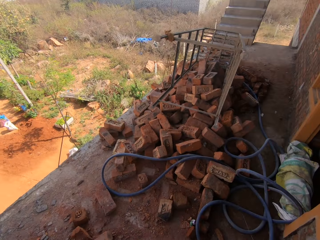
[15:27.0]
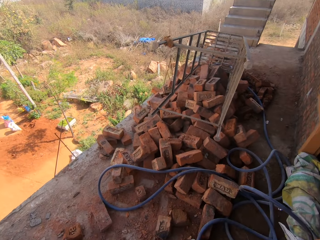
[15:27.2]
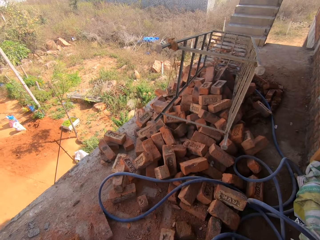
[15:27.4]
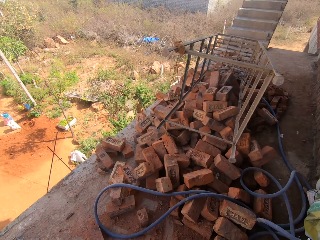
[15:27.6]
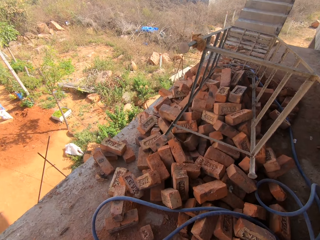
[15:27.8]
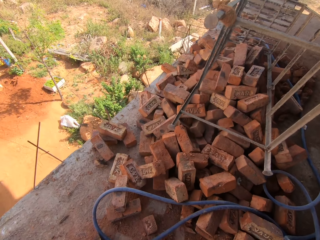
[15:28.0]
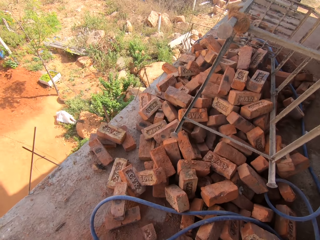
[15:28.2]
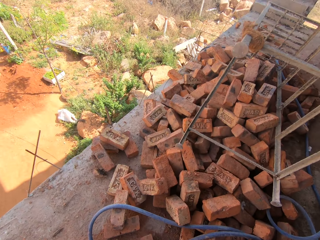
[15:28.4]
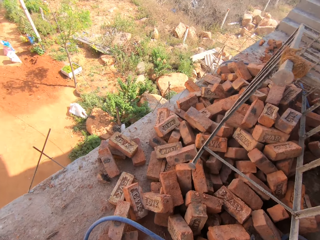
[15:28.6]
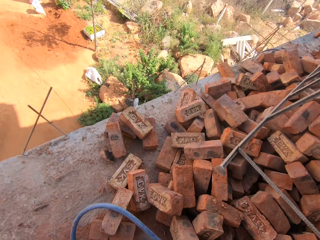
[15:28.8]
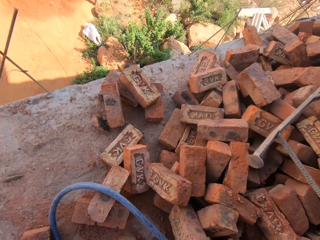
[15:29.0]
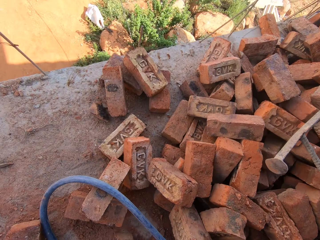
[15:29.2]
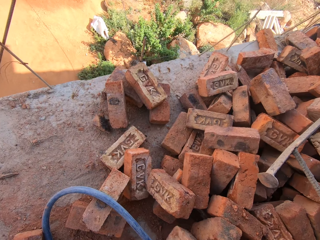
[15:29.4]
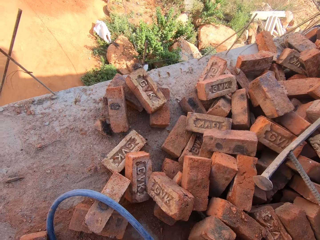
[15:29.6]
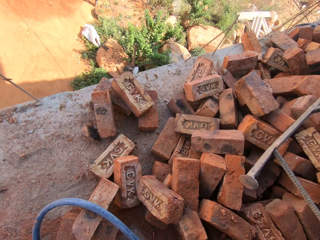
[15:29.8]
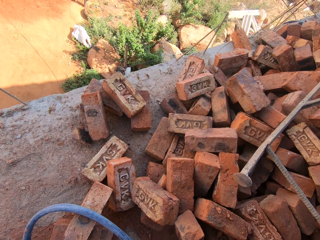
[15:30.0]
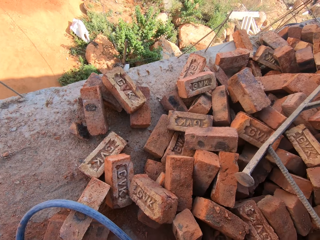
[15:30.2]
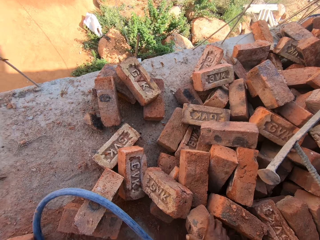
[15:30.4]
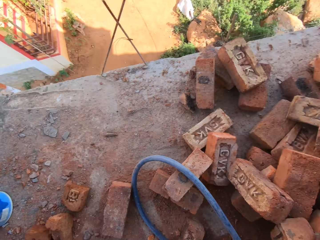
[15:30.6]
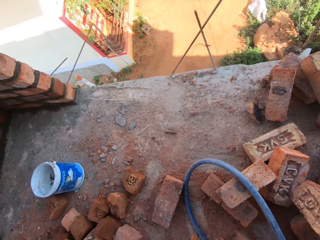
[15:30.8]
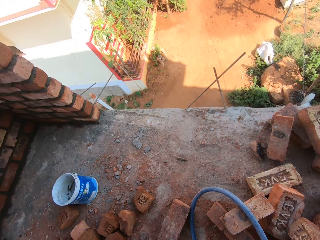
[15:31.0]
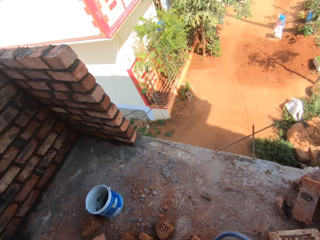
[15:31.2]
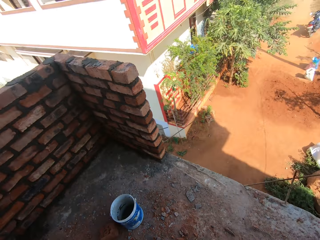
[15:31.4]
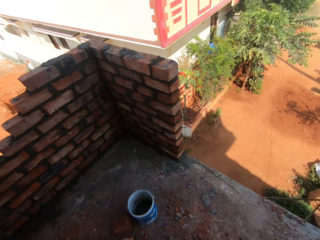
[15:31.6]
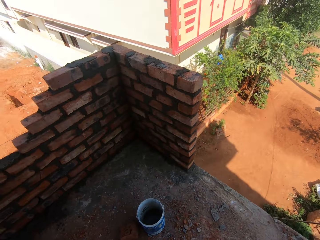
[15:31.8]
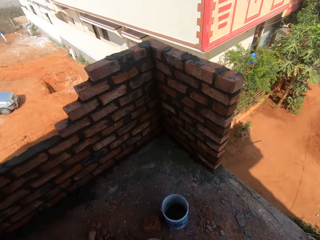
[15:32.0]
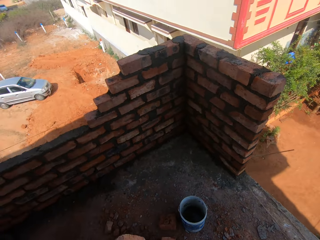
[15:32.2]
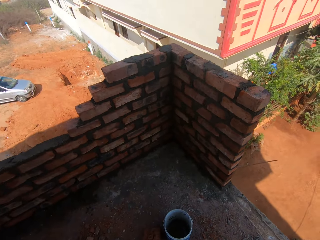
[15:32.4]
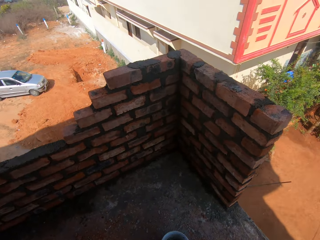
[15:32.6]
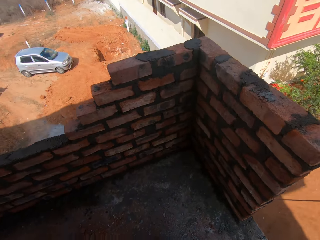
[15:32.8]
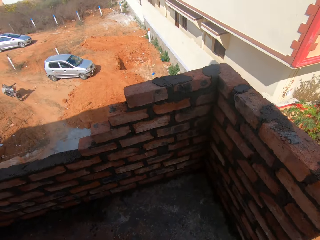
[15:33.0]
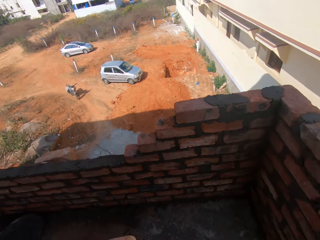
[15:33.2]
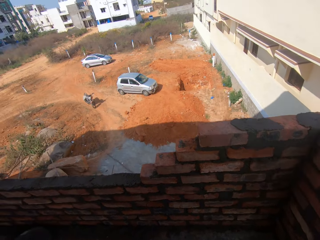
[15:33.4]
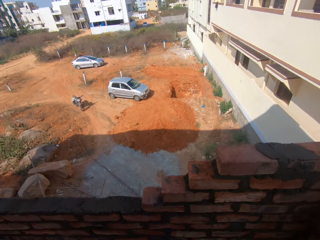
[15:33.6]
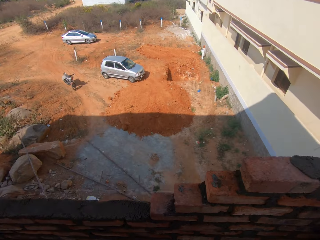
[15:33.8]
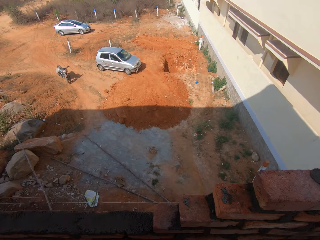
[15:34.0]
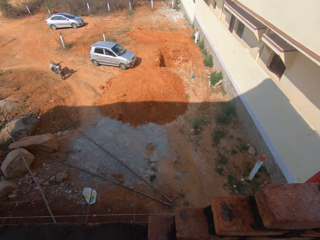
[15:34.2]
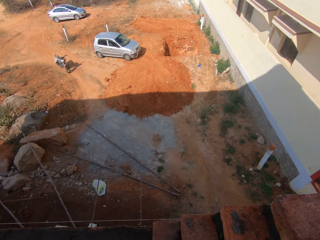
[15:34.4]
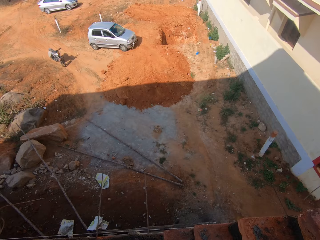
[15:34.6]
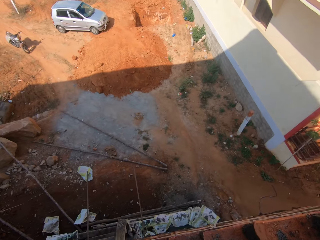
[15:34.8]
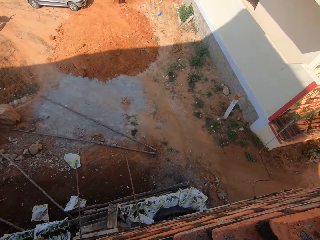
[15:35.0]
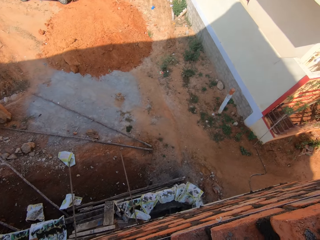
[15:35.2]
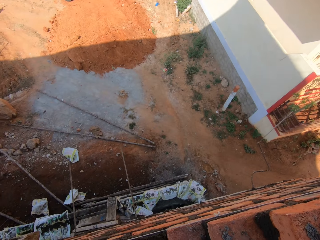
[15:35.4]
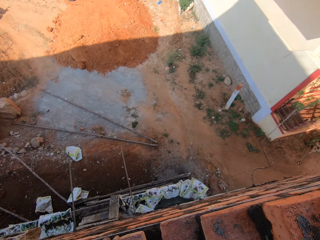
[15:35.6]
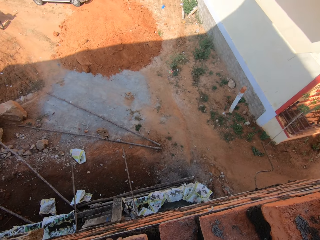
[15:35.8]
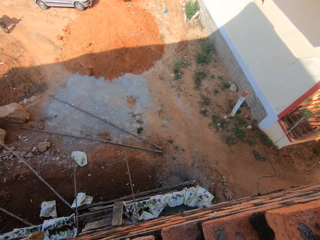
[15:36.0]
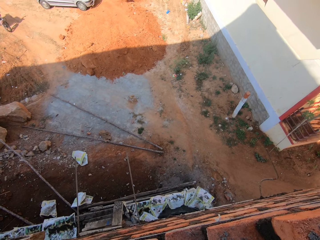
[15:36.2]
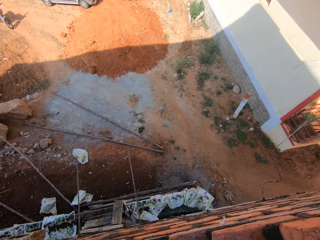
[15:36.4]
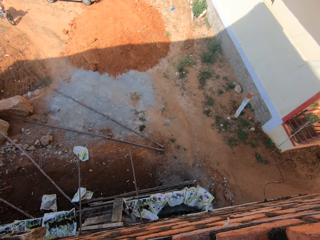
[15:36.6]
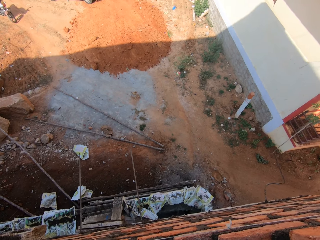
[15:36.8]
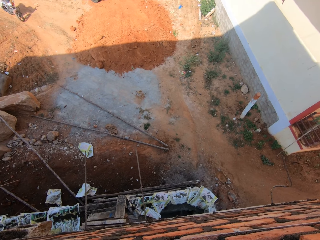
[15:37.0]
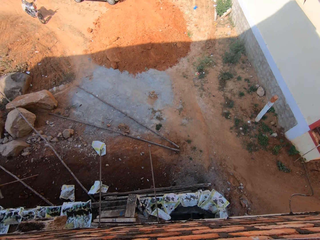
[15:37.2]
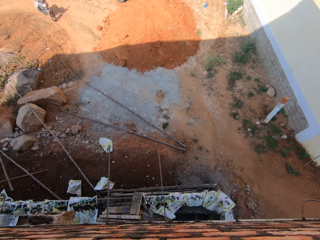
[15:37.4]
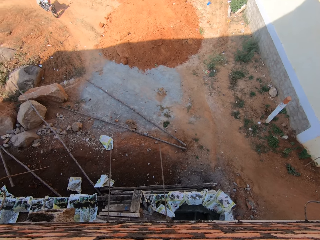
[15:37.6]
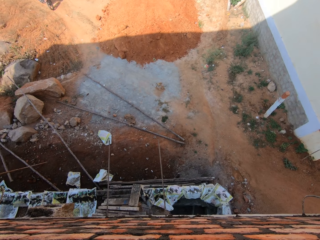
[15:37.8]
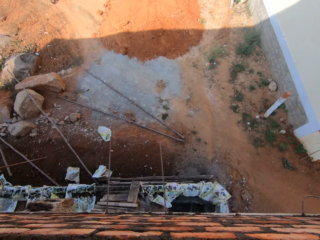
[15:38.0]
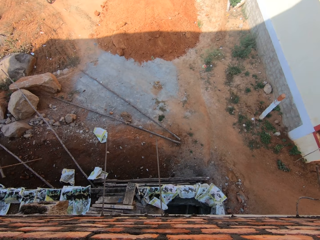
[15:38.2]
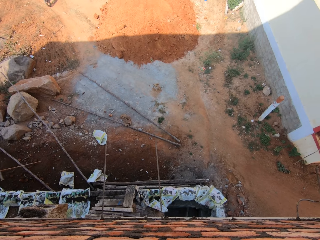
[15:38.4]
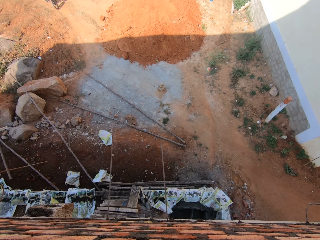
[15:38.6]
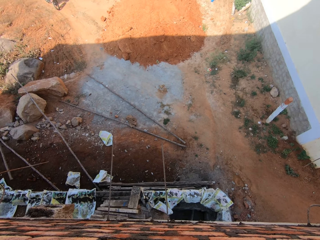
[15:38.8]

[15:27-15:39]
The camera wearer bends. They pick a brick. They walk around the building. They look around the field.

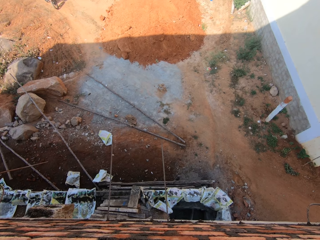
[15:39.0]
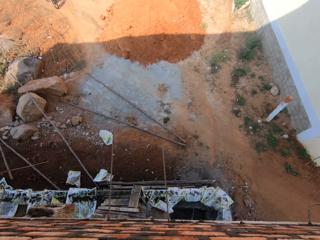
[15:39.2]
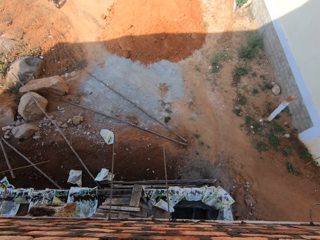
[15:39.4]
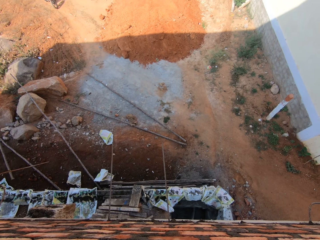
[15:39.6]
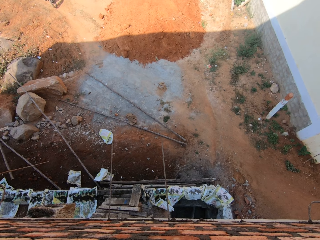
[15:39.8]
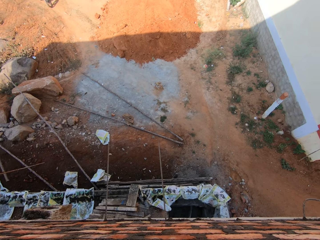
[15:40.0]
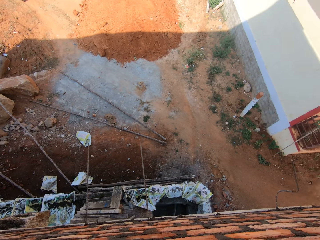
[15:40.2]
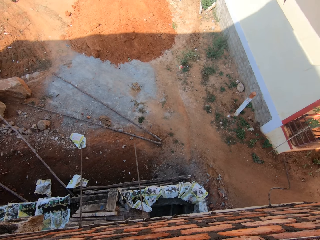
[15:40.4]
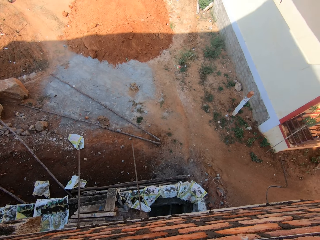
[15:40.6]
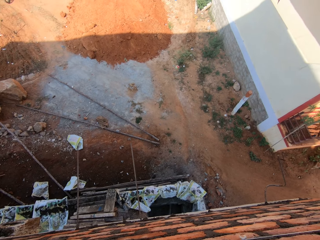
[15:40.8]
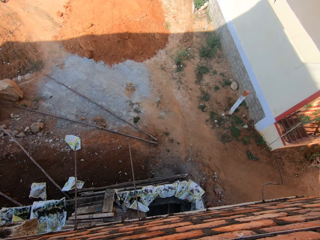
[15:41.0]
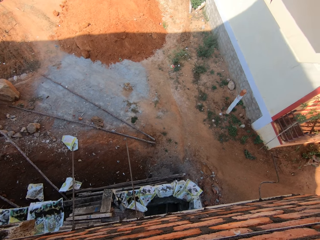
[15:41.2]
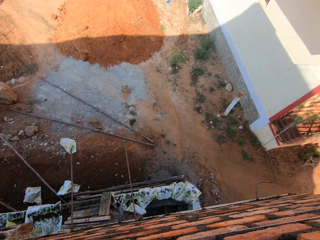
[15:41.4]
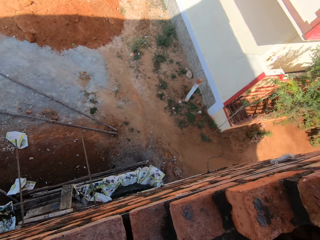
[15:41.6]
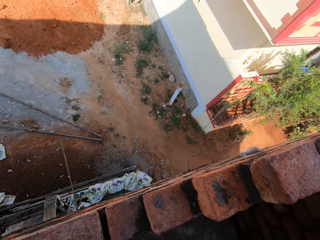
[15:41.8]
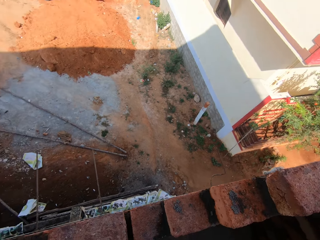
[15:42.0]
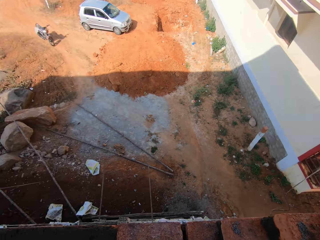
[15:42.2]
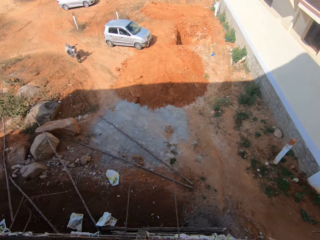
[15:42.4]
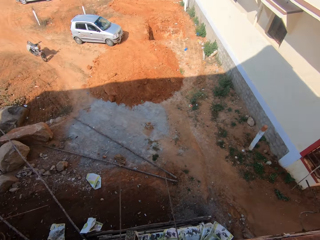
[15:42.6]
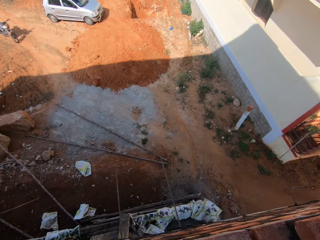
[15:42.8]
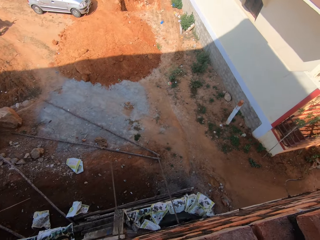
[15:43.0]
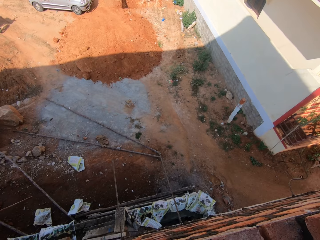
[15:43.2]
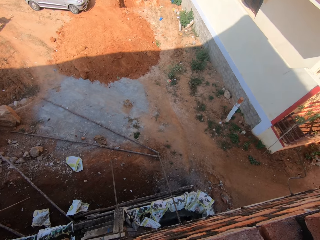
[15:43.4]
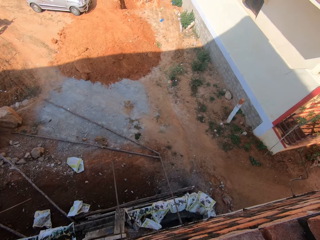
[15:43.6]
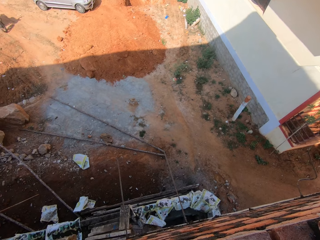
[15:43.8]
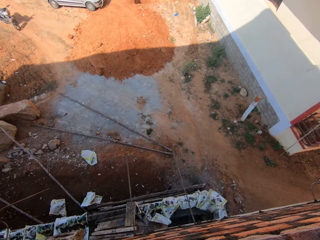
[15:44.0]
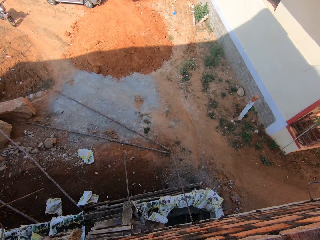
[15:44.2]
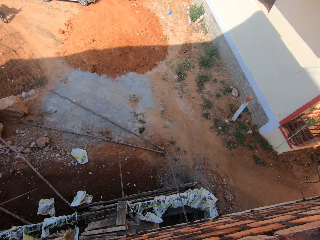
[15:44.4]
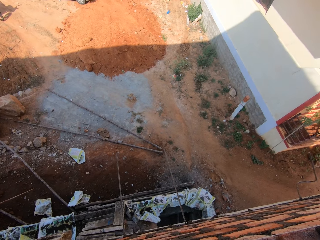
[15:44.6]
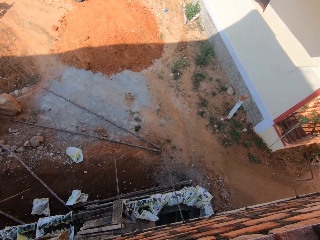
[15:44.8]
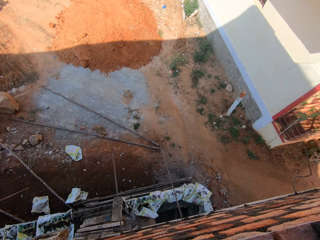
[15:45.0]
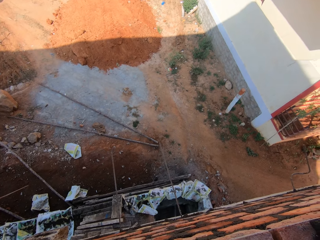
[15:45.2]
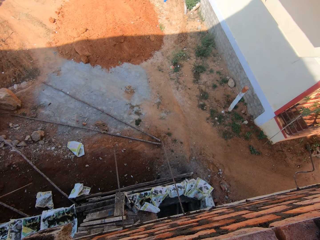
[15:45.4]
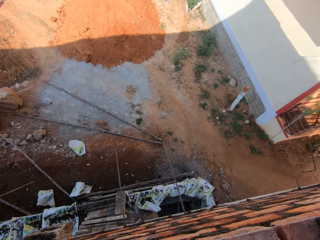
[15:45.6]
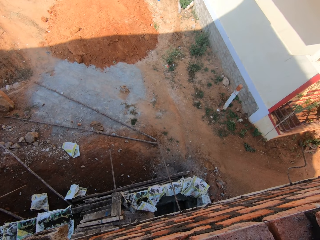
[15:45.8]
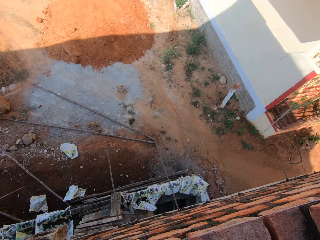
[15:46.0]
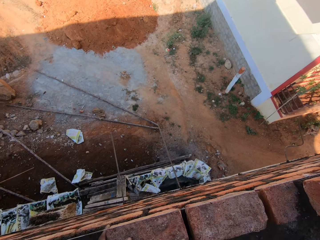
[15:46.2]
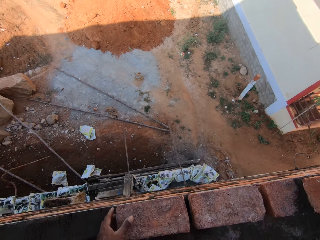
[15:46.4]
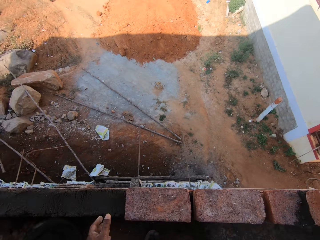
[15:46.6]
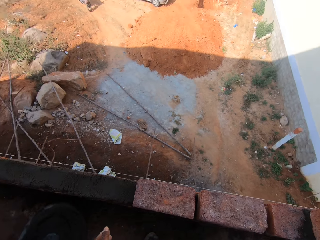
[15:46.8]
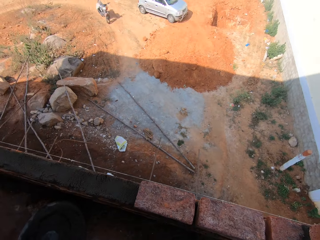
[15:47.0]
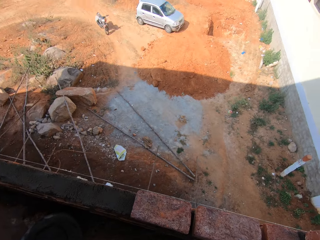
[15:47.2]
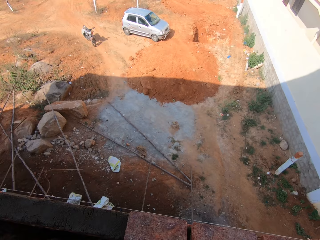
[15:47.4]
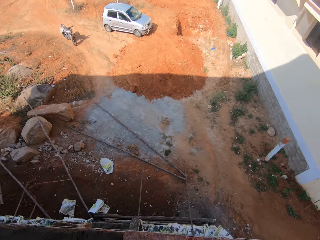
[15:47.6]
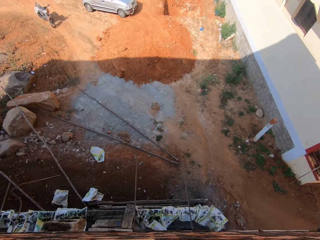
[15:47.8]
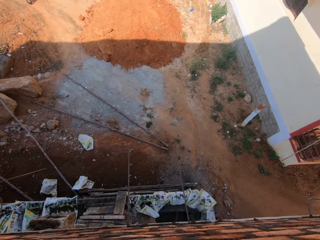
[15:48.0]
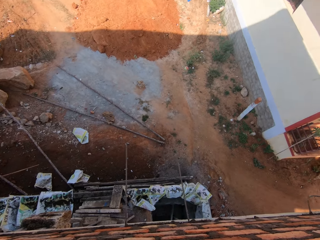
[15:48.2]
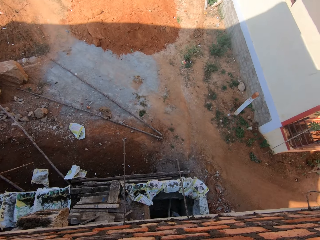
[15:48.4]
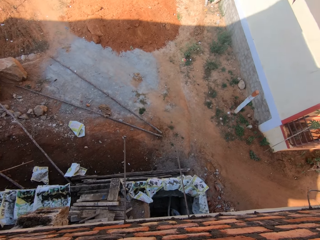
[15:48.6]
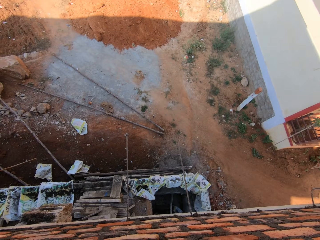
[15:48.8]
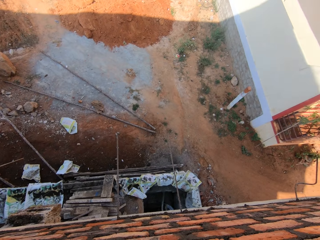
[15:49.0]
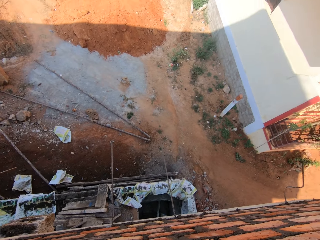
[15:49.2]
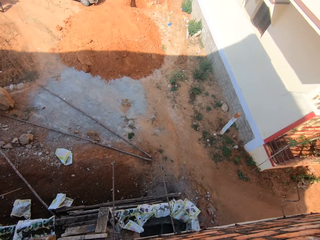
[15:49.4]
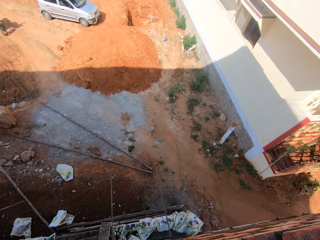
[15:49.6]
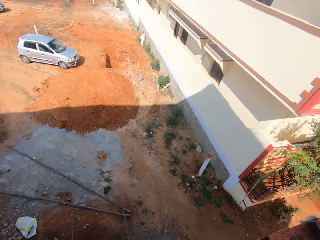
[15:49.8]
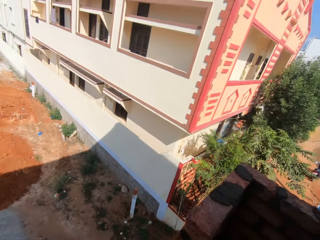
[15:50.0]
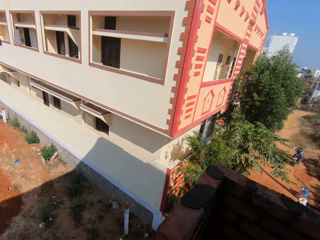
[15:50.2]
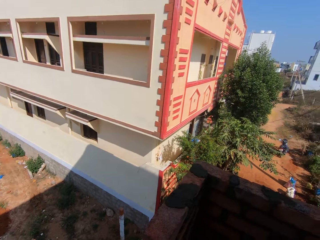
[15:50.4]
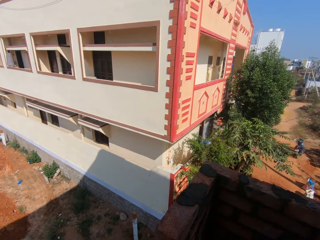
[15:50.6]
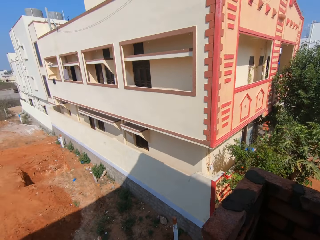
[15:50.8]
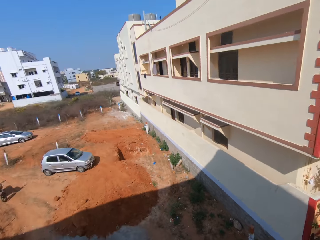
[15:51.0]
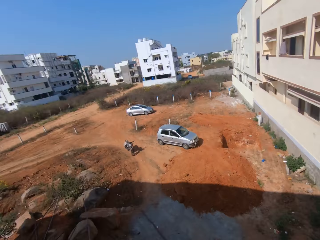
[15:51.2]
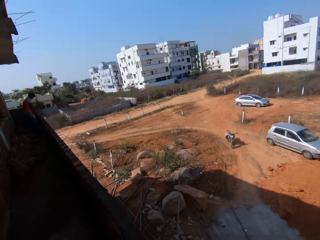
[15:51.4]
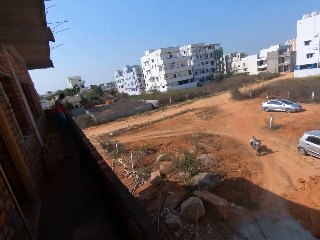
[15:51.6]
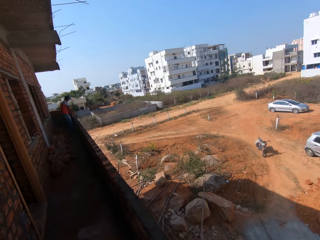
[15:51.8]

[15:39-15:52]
The camera wearer puts a brick on the wall. They look around the field.
